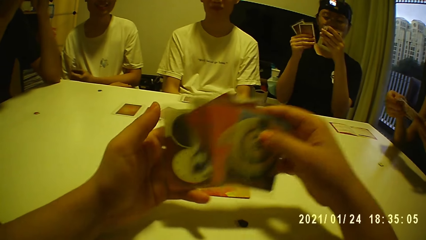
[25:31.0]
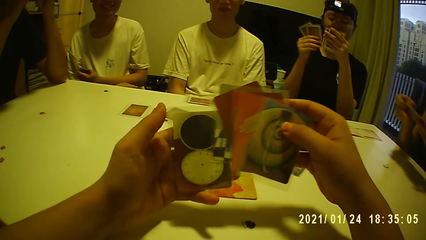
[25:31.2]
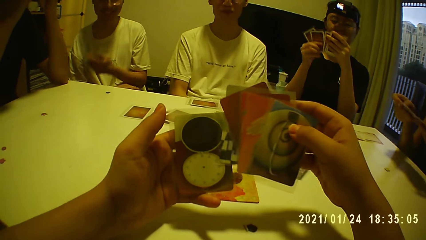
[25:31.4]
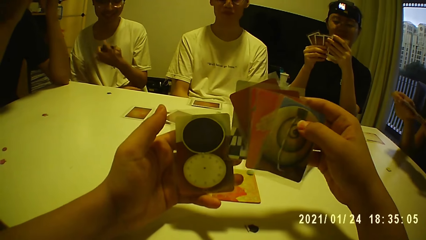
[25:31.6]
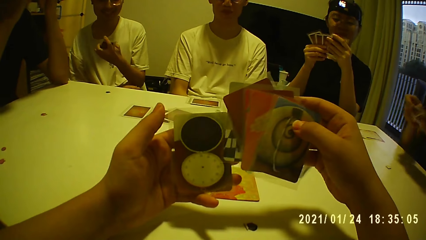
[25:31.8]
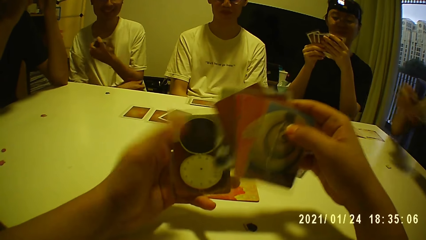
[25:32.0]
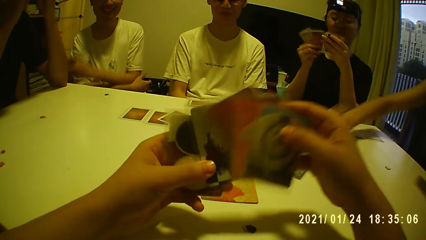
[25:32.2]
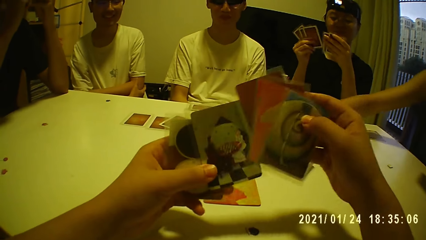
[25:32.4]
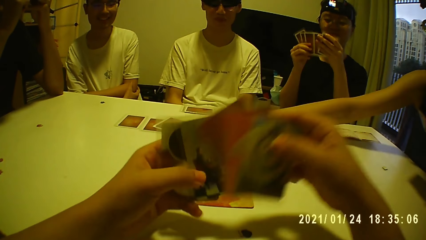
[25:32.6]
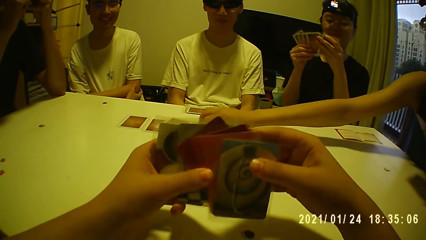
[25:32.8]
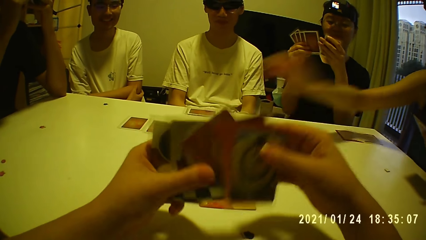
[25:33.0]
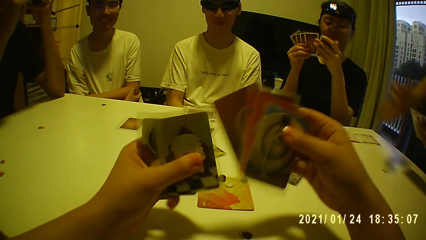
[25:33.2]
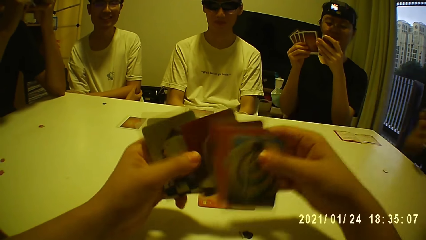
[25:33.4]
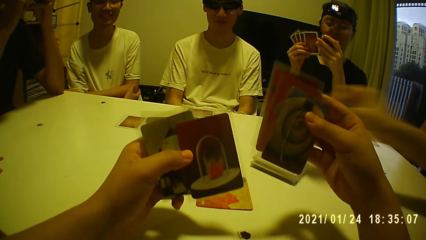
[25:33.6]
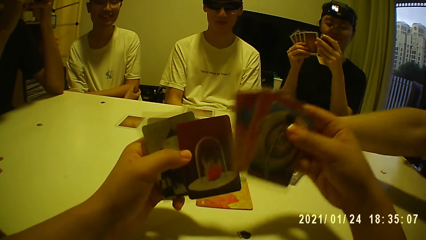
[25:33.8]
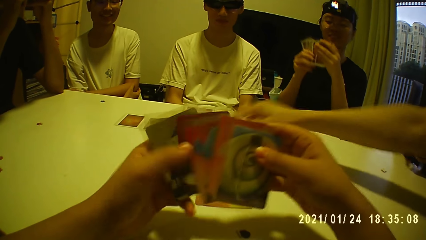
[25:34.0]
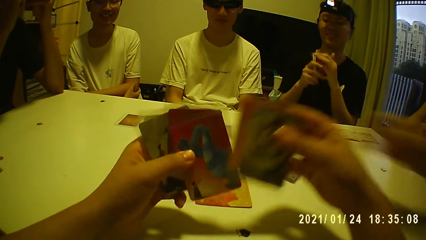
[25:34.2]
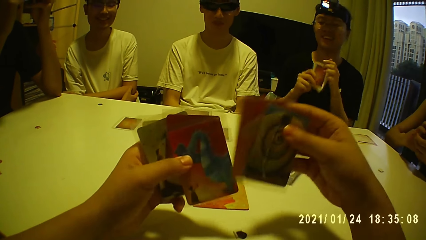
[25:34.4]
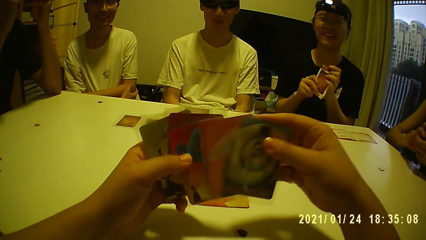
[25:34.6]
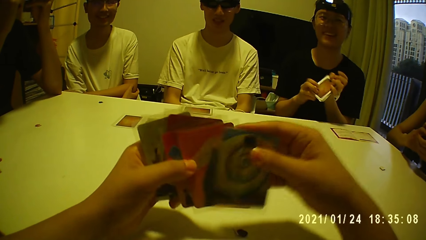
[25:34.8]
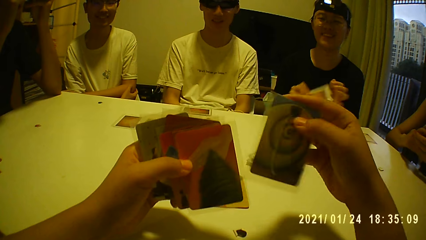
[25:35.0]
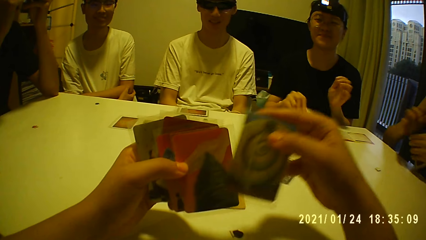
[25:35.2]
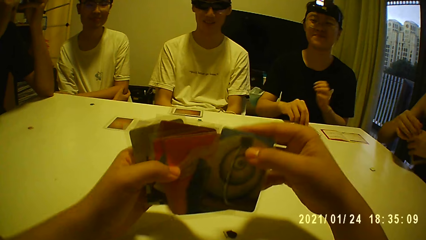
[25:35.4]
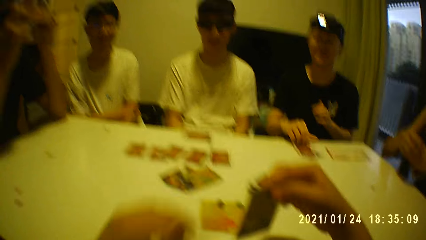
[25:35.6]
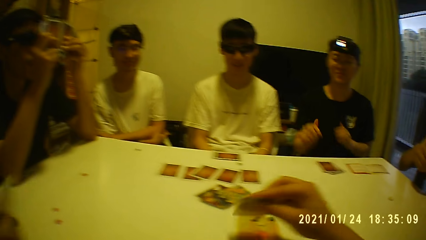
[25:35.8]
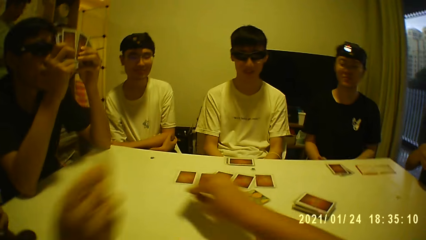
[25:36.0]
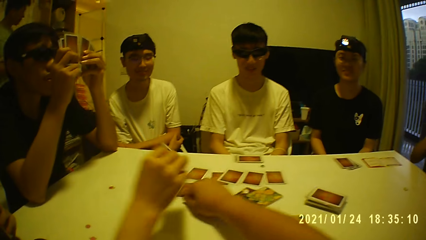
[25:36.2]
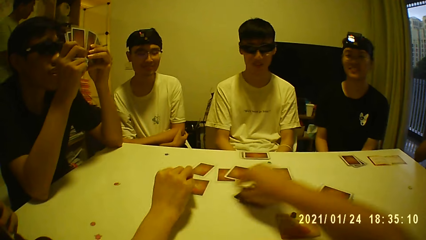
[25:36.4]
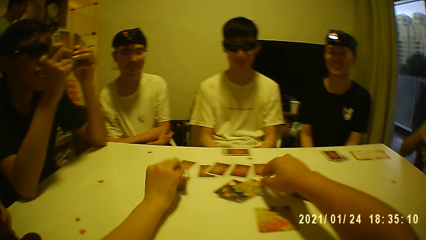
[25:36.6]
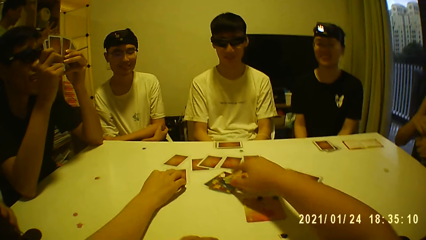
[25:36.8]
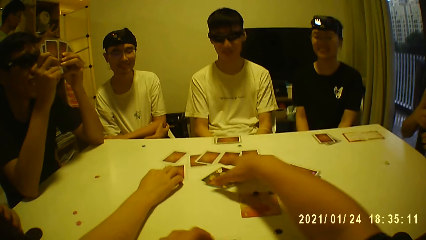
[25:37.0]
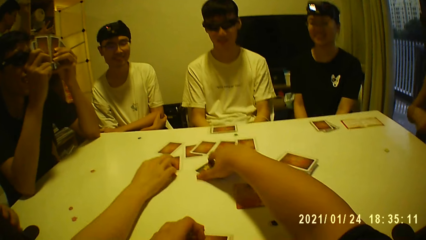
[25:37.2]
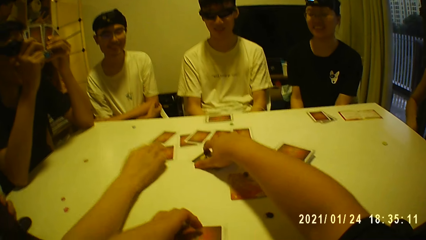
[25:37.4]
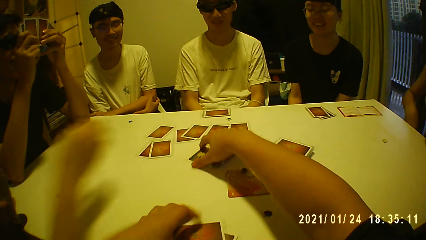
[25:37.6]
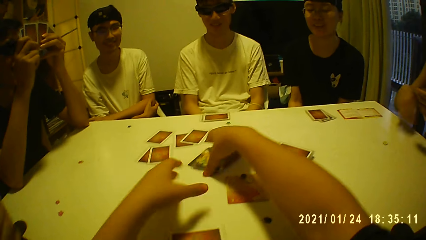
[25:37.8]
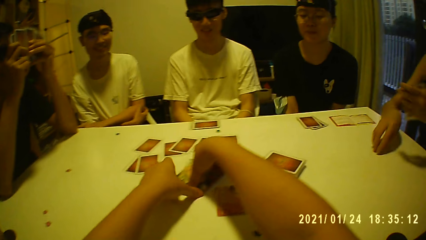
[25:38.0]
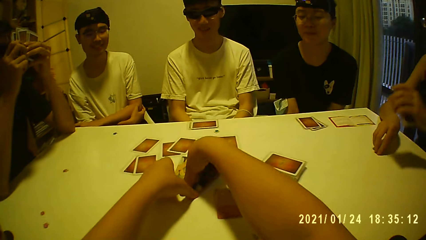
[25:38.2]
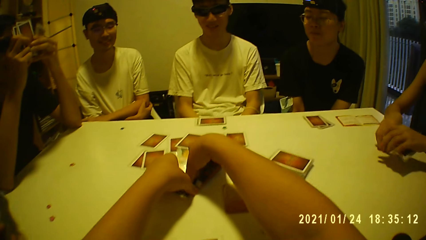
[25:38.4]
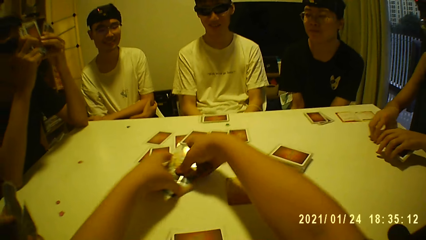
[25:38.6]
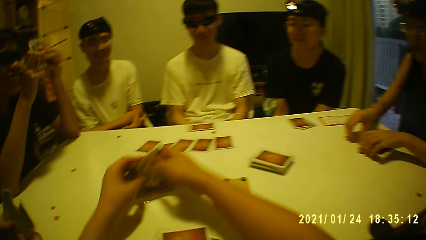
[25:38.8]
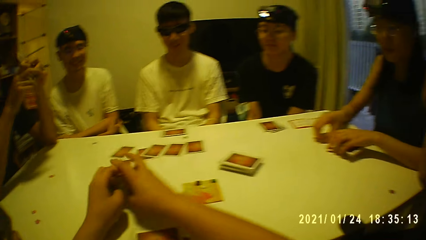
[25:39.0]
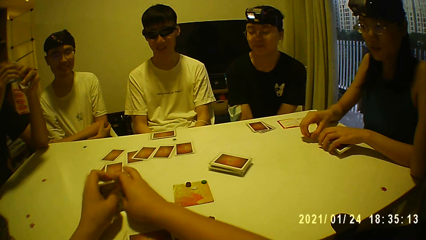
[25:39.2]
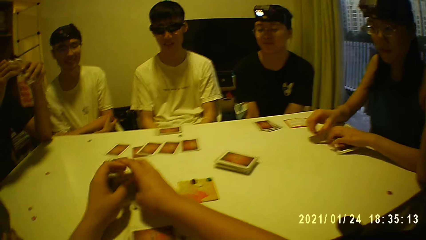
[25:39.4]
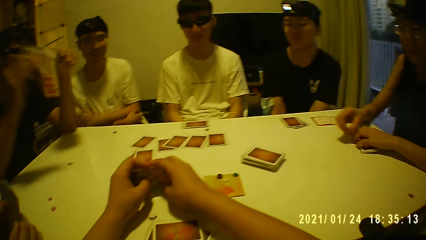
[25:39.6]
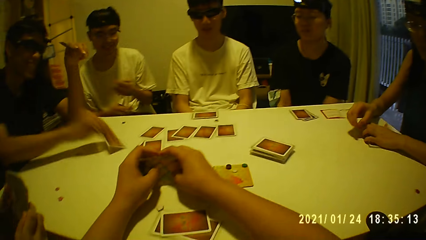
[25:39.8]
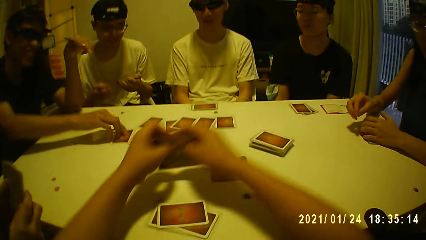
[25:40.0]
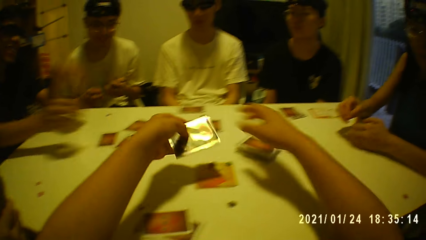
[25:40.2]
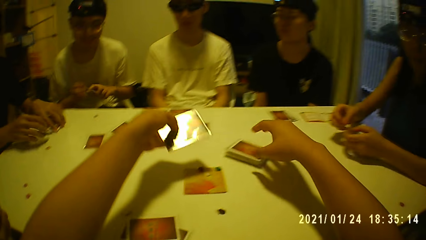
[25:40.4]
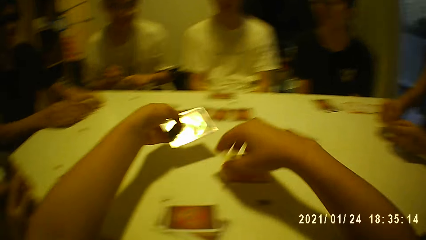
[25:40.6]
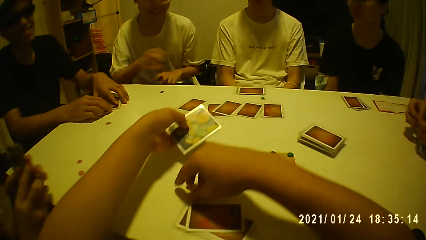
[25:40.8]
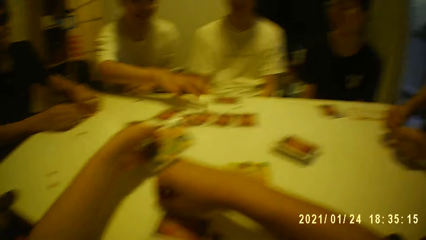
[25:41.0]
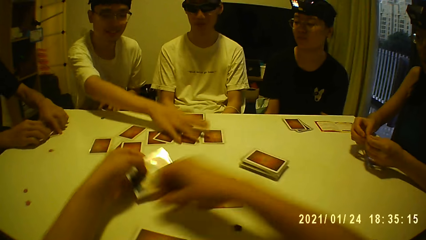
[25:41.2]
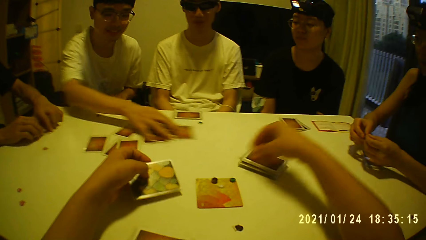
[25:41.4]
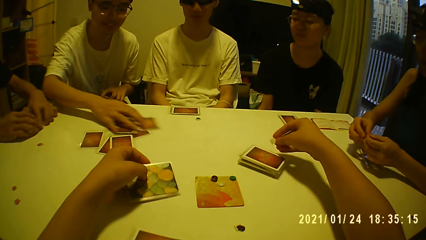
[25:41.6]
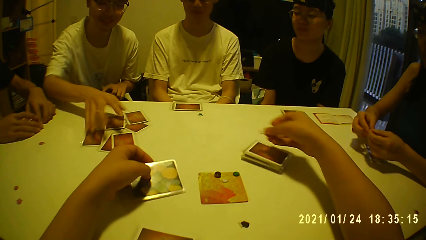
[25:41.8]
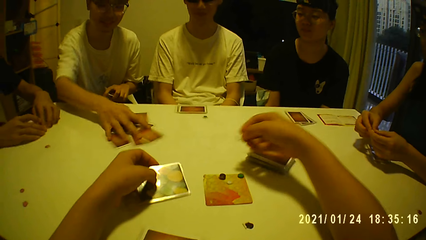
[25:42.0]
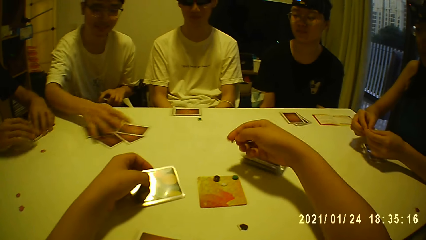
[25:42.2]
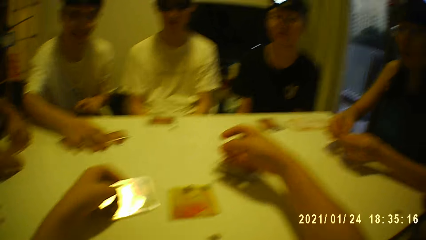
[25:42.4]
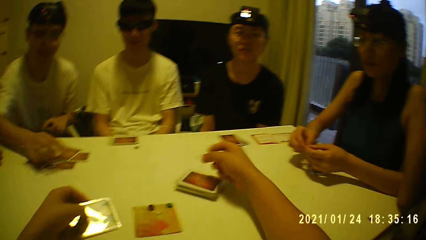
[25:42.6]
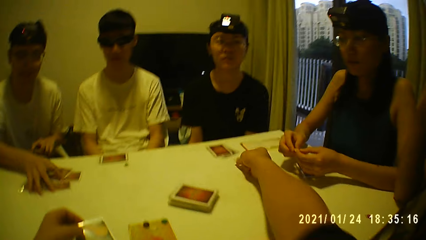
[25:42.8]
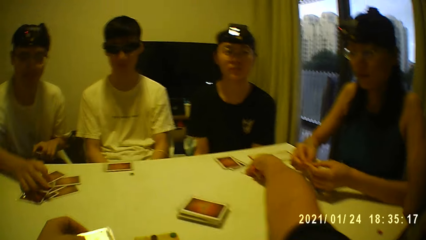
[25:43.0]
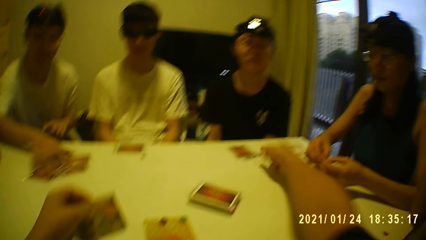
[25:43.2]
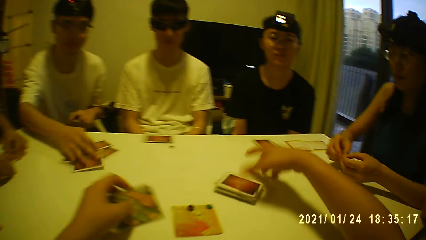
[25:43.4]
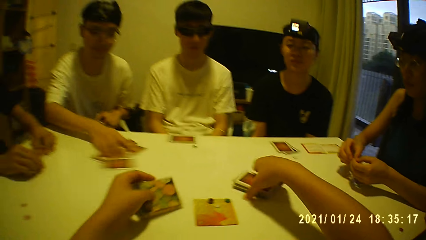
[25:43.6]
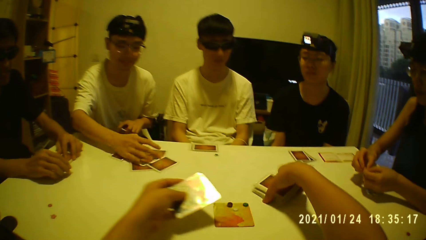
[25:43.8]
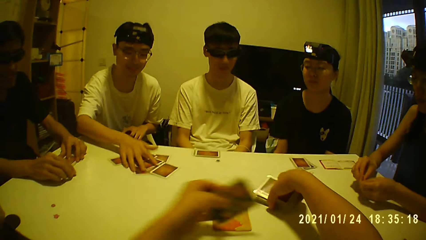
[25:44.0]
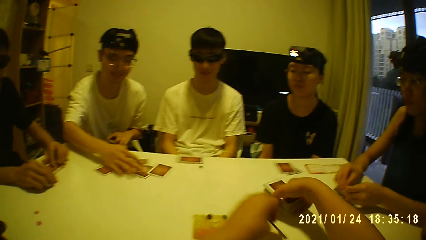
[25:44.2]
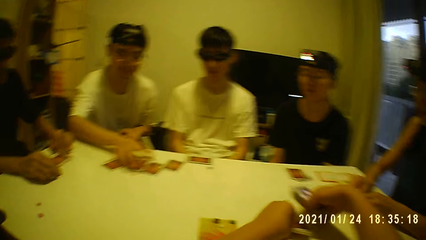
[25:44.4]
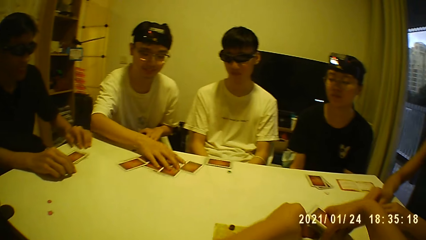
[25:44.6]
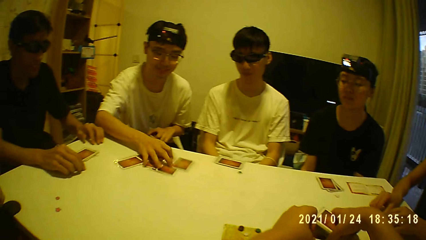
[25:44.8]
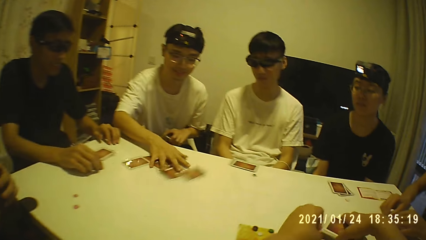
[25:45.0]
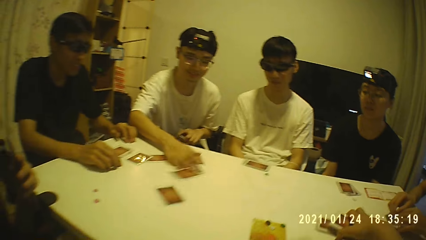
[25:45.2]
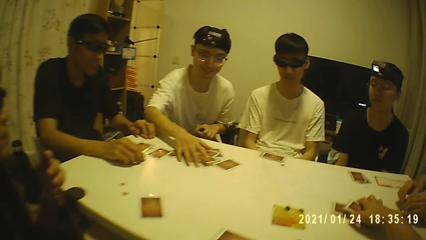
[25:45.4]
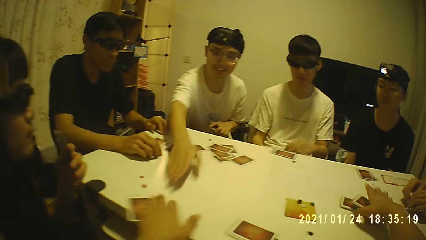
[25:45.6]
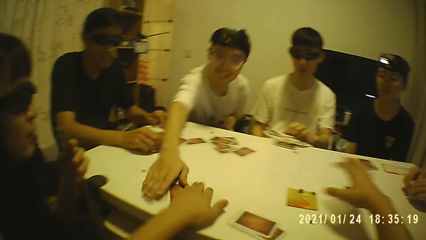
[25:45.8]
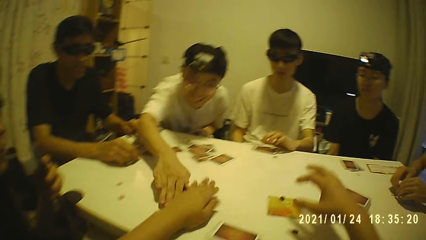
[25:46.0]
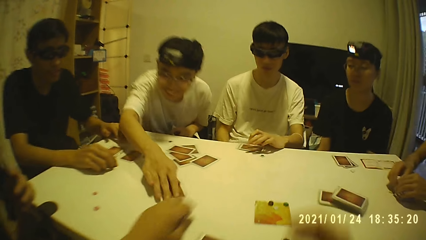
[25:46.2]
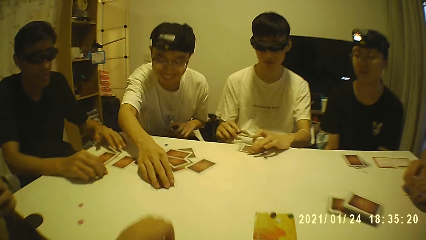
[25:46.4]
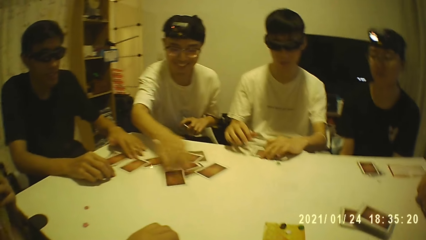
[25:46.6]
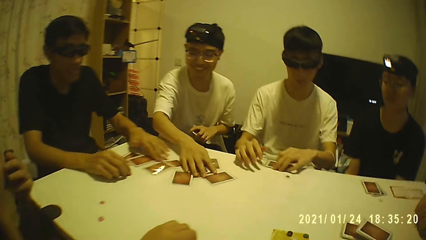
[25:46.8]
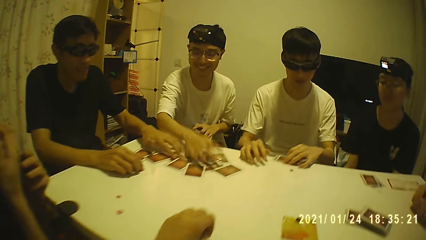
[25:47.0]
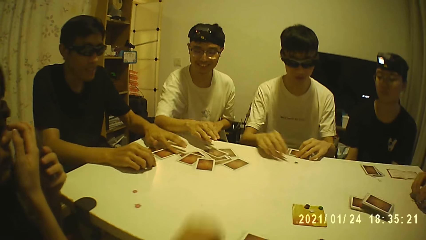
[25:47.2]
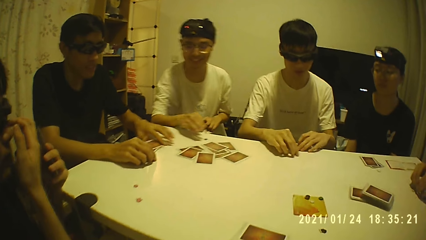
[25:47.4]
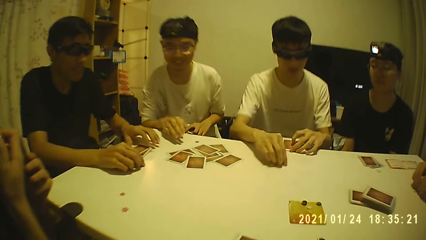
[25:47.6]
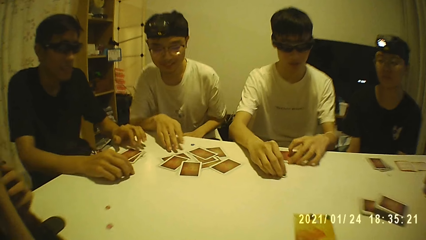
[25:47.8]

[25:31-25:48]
The camera wearer takes the cards from his left hand with his right hand. He passes the card from his right hand to his left hand. A woman drops a card on the table with her right hand. The camera wearer passes the card from his right hand to his left hand. A man drops a card on the table with his right hand. The camera wearer passes the card from his right hand to his left hand. He passes the card from his right hand to his left hand again. He places the card on the table with his right hand. Another woman drops a card on the table with her right hand. The camera wearer places the cards on the table with his left hand. Another man drops a tile on the table with his right hand. The camera wearer picks the cards from the table with his hands. He hits the cards on the table with his hands. A third man drops a card on the table with his right hand. The camera wearer holds the cards together with his left hand. He places his left hand on the table. He picks a tile from the table with his right hand. The third man shuffles the cards on the table with his right hand. The camera wearer looks around. He drops the tile on the table with his right hand. He picks a deck of cards from the table with his right hand. He drops the deck of cards on the cards with his right hand and places the cards on the table with his left hand. He shifts the card on the table with his left hand. He looks around. A fourth man touches the card on the table with his left hand. The fourth man moves a tile on the table with his right hand.
